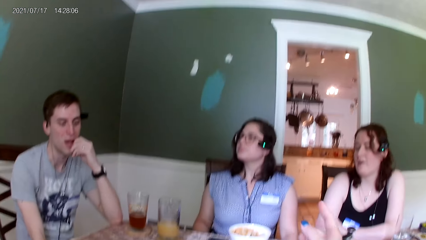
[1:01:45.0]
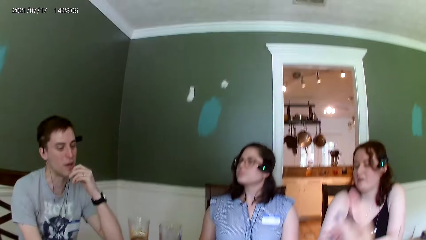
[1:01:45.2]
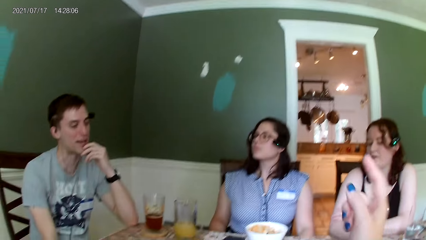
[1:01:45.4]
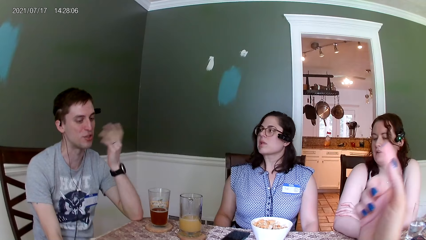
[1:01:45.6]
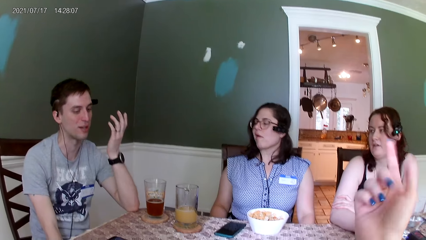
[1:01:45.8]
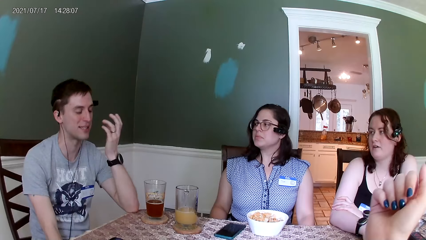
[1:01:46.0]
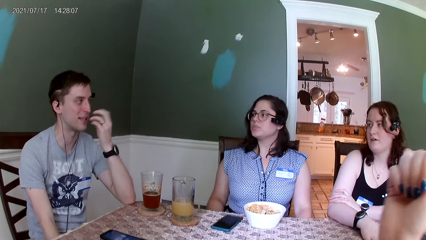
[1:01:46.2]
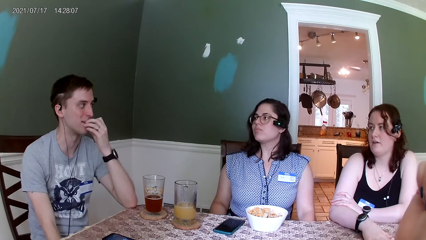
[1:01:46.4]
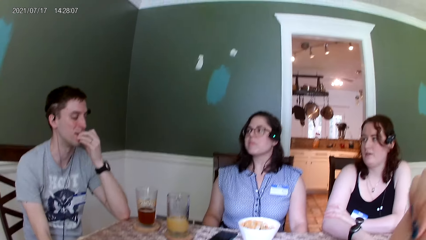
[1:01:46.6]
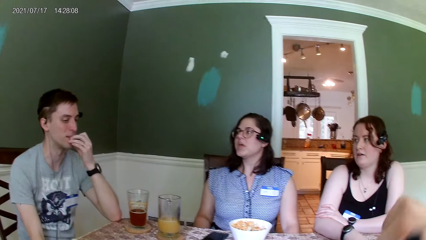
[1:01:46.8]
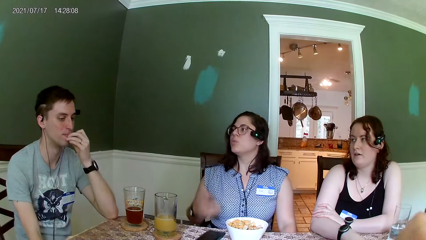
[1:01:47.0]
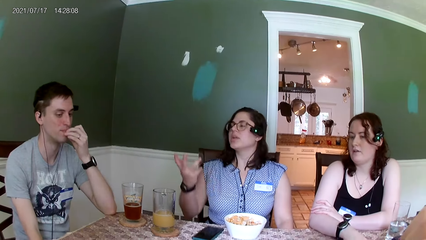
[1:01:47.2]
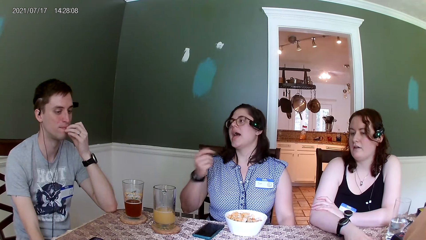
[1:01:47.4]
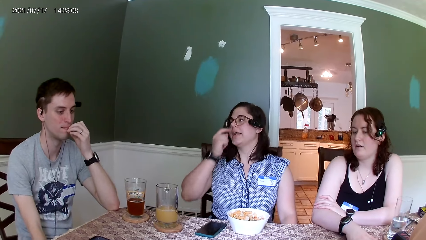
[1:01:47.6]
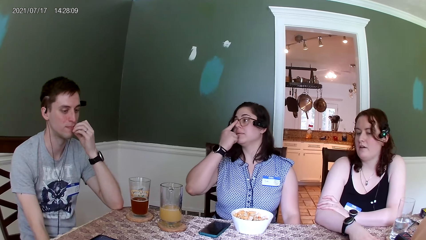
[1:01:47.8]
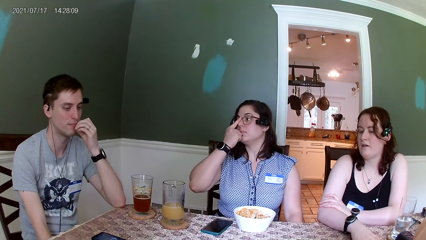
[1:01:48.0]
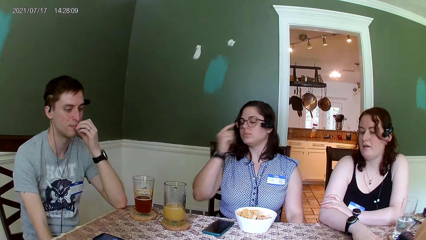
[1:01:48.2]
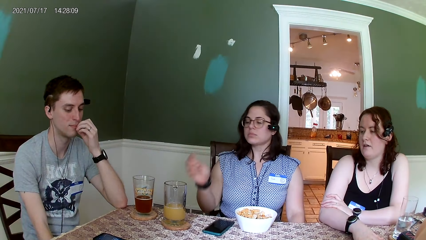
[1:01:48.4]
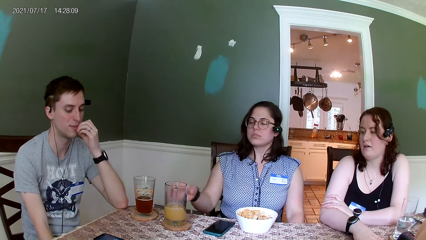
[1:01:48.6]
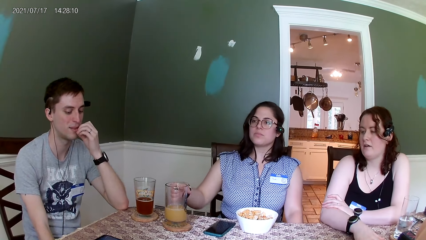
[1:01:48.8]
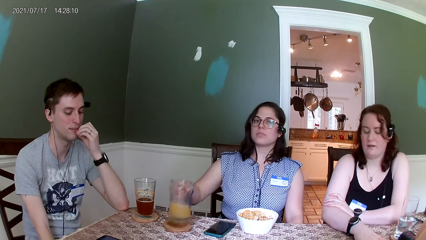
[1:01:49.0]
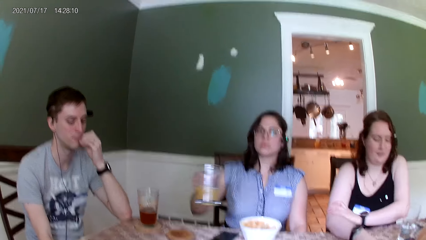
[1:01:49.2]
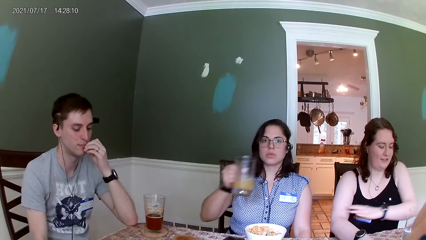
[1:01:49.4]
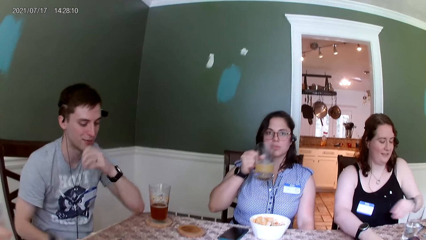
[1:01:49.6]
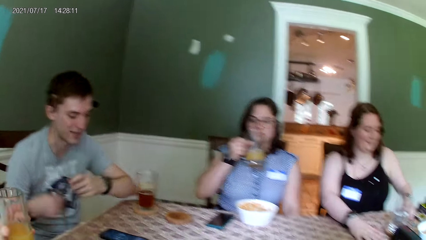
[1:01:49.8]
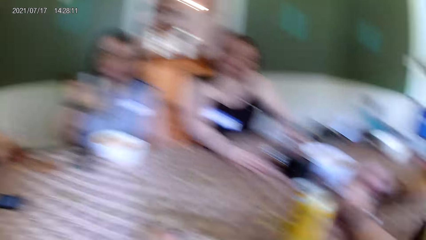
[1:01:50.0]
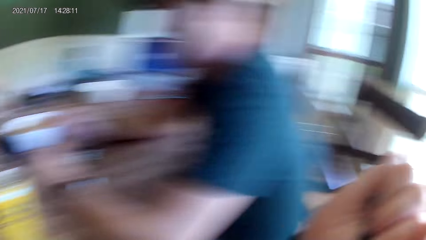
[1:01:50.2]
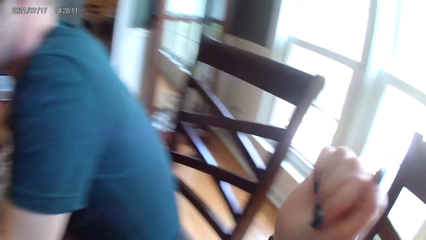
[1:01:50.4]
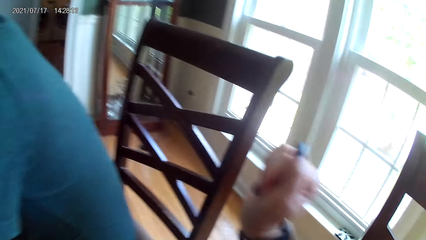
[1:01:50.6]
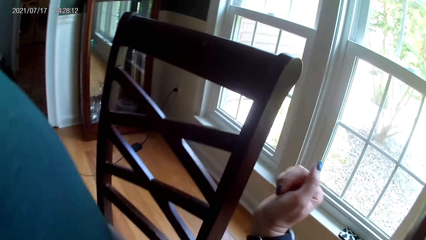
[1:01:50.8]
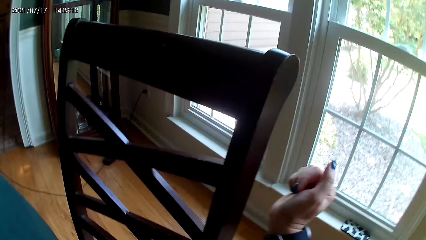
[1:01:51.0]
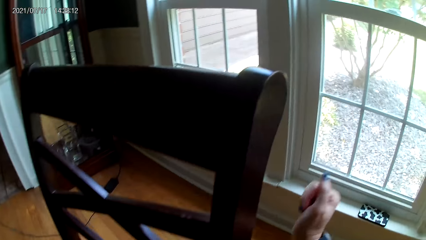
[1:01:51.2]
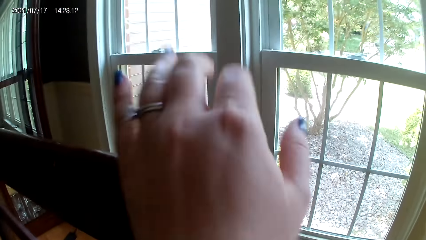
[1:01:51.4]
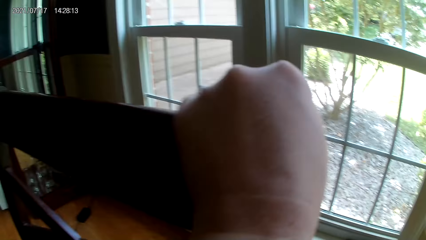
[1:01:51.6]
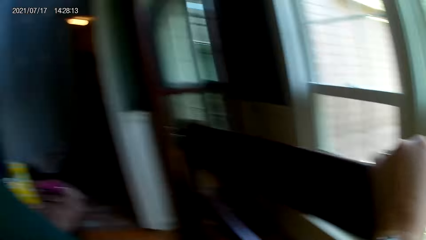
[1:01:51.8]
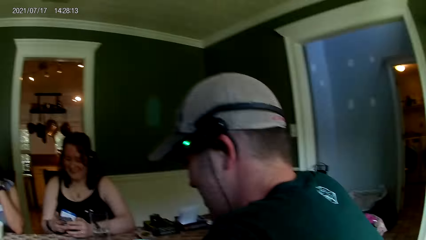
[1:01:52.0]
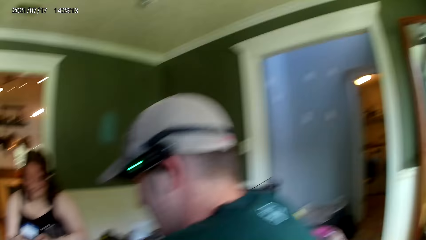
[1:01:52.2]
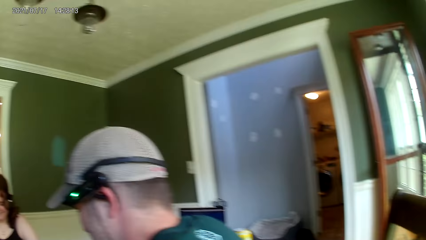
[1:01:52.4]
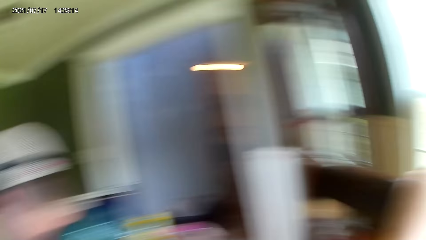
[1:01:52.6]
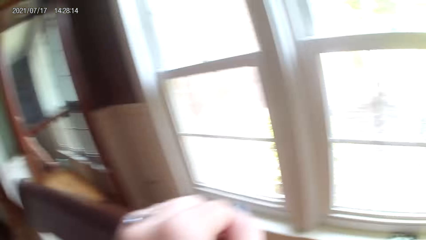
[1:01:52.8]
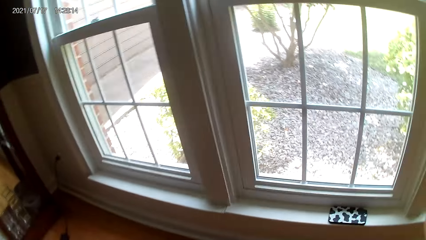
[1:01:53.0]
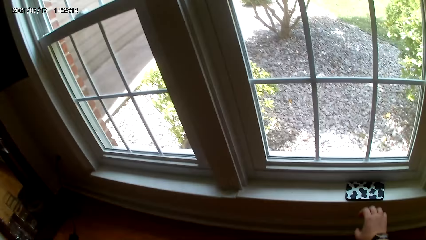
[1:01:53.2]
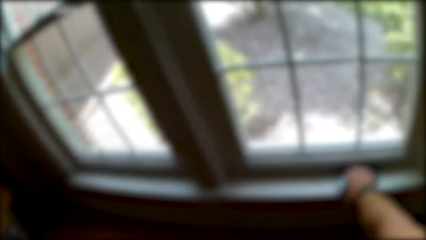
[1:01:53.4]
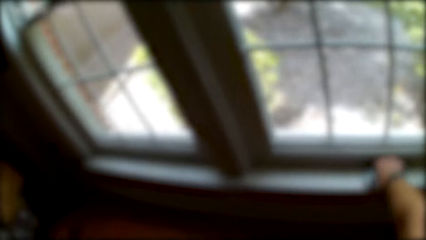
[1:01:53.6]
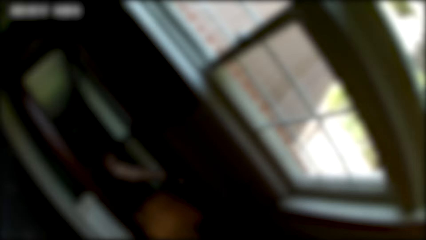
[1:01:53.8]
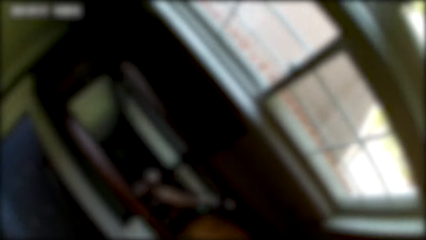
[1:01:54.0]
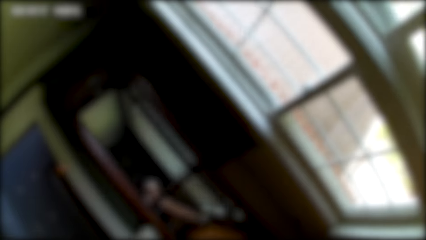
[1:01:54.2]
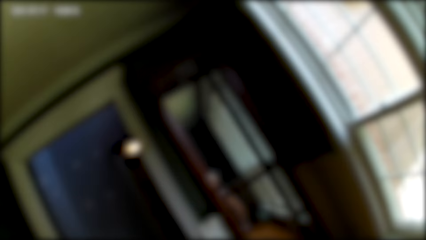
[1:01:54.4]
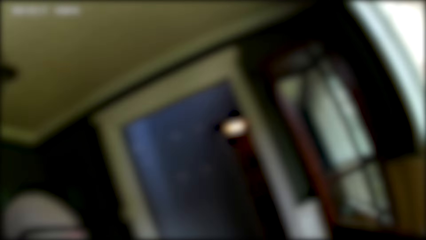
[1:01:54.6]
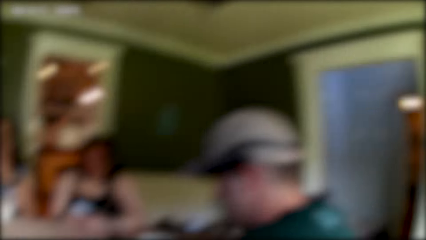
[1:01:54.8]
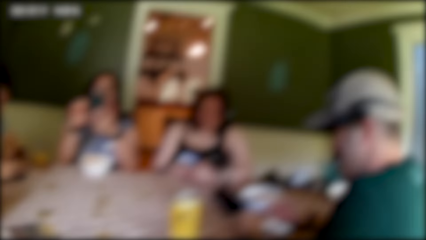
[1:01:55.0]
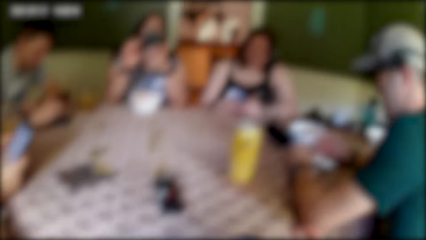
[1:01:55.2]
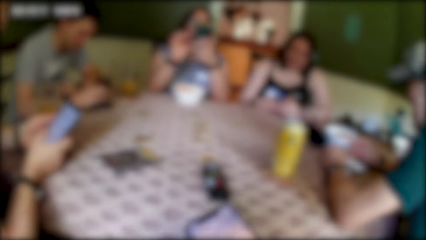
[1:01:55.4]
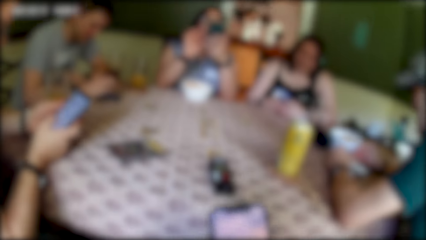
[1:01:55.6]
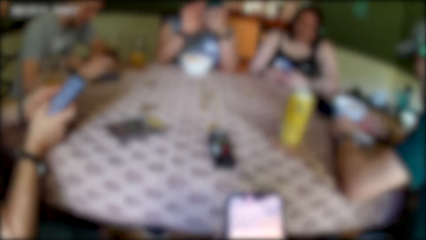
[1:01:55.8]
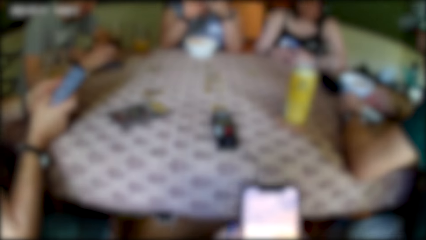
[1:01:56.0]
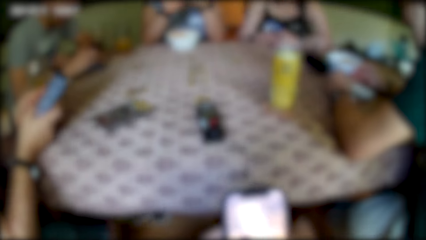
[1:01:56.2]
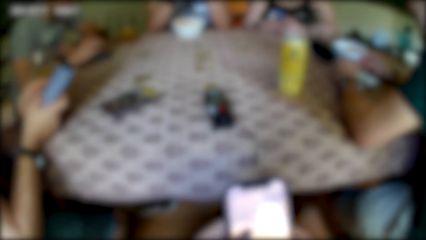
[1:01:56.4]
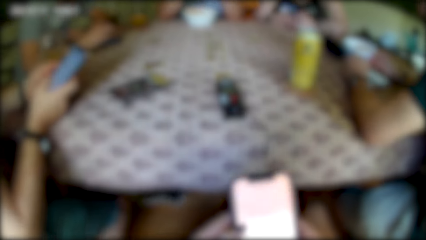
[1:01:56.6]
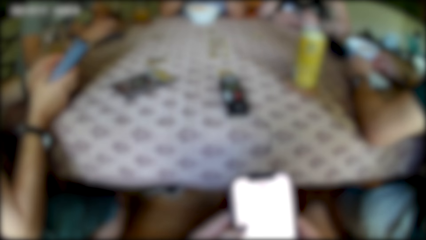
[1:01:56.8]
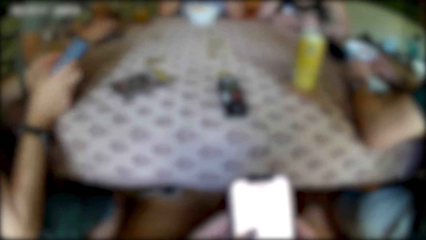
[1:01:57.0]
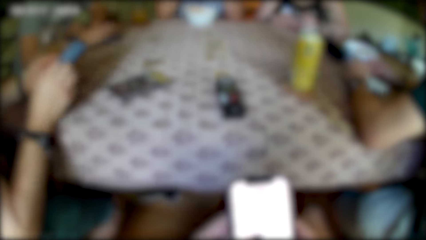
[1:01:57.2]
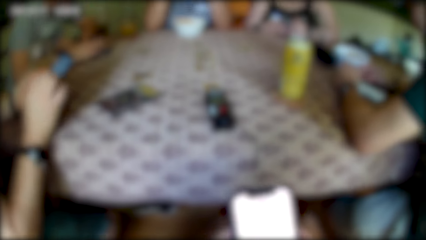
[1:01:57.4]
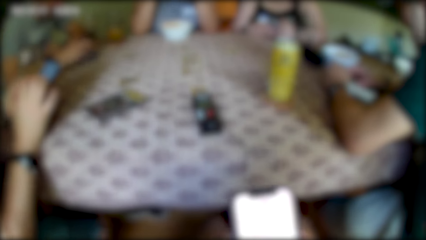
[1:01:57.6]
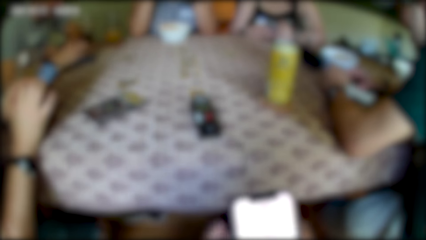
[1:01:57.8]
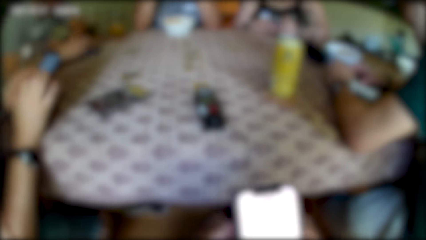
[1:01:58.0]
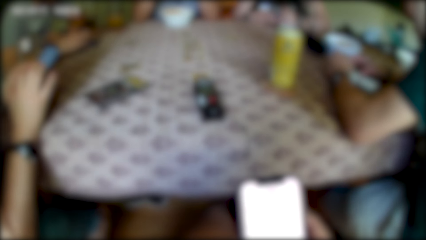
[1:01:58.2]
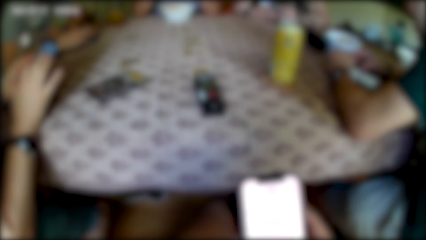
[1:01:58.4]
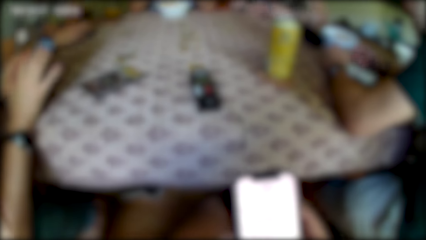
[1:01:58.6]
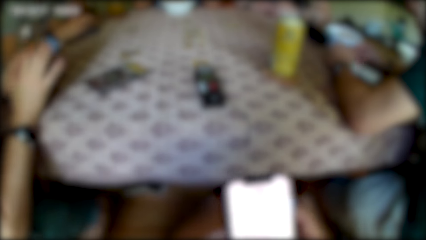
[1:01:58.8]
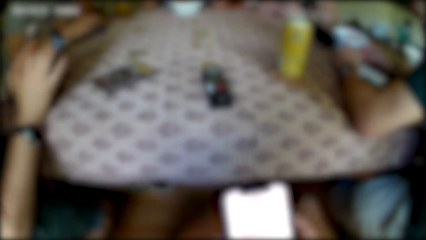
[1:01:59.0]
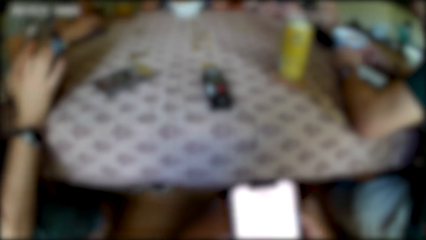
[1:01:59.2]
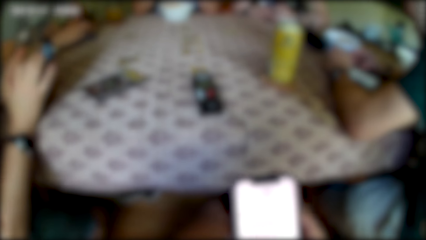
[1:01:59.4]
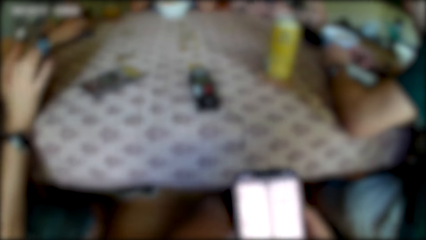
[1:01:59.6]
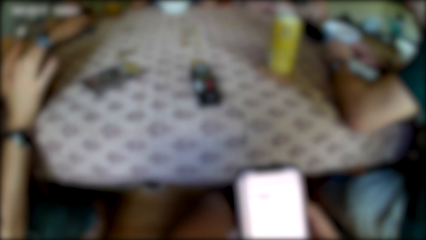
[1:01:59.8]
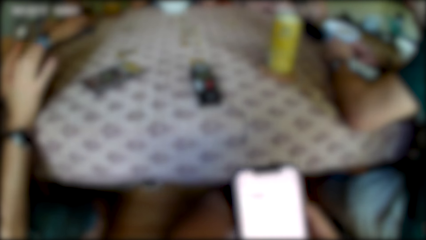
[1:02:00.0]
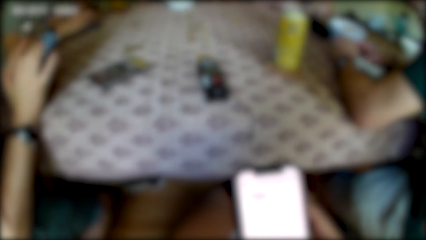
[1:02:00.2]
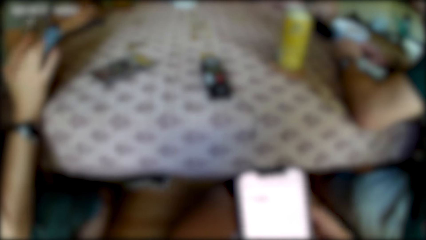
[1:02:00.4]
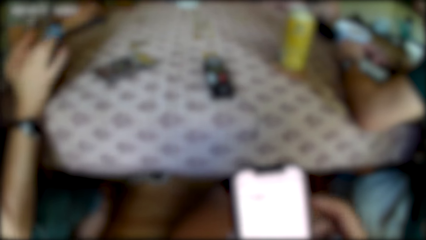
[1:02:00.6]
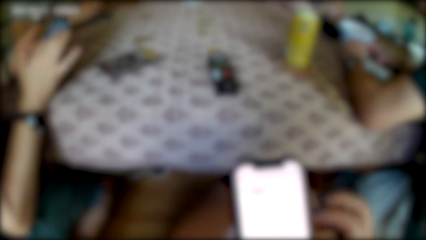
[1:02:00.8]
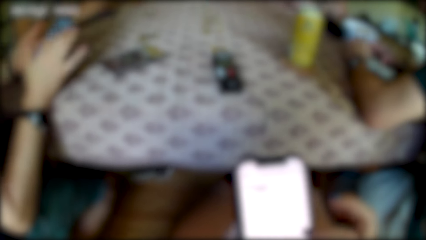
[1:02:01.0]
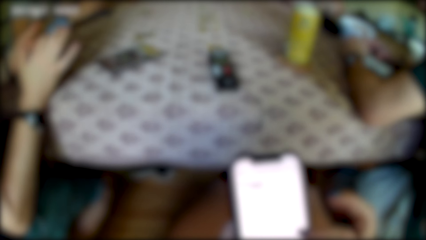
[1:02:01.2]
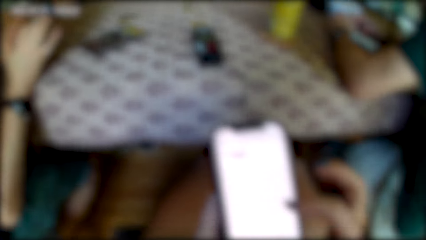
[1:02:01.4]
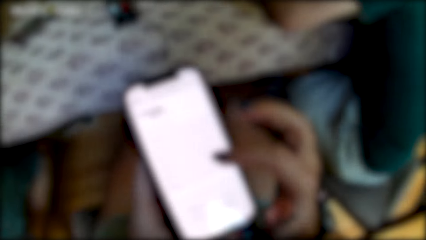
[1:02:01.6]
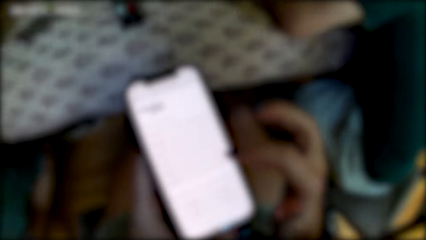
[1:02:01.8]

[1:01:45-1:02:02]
The camera wearer talks to the woman. The woman talks to the man. The woman touches the glasses on her face with her right hand. The woman drinks from the glass of juice on the table with her right hand and picks up the glass. The camera wearer looks around the room. She picks up a phone from a window frame with her right hand. She operates the phone with both hands.
